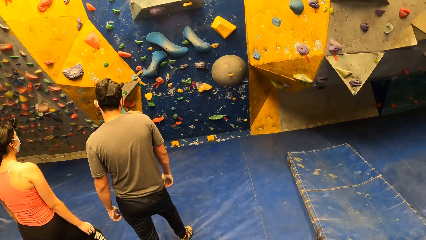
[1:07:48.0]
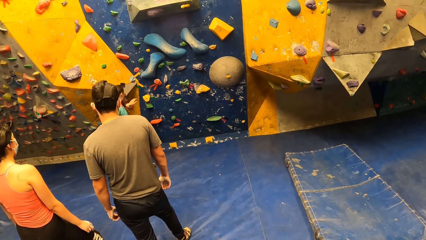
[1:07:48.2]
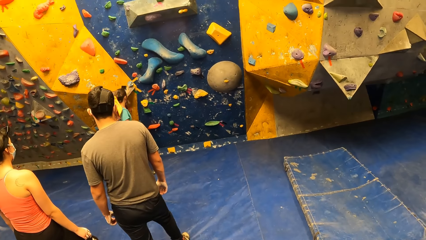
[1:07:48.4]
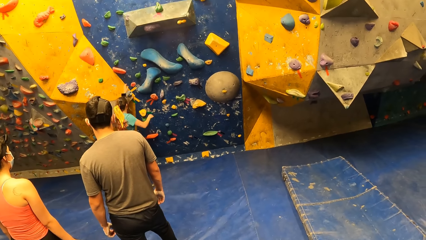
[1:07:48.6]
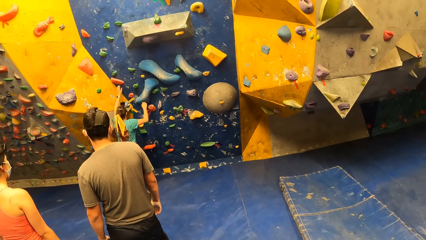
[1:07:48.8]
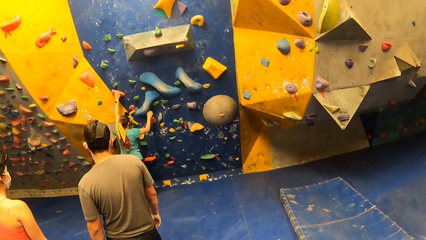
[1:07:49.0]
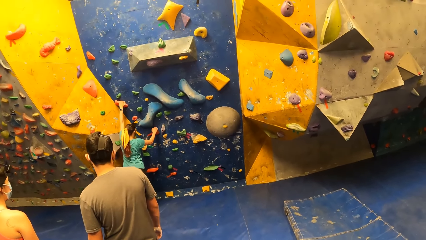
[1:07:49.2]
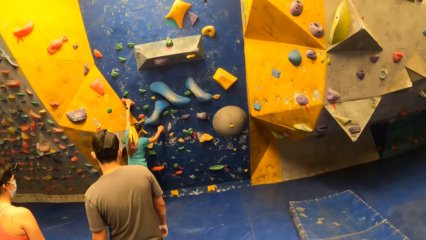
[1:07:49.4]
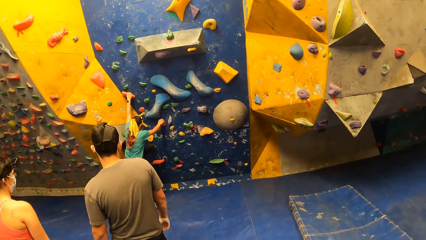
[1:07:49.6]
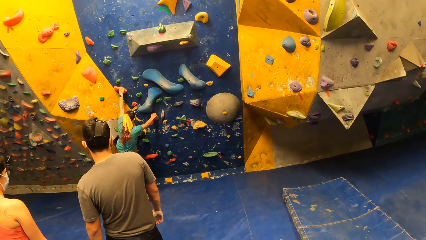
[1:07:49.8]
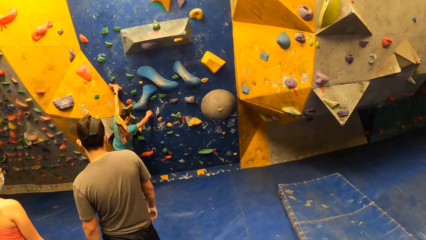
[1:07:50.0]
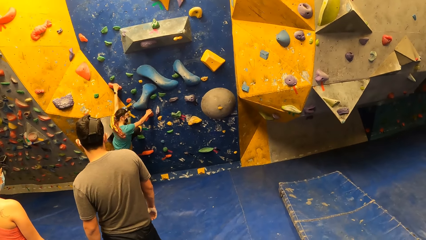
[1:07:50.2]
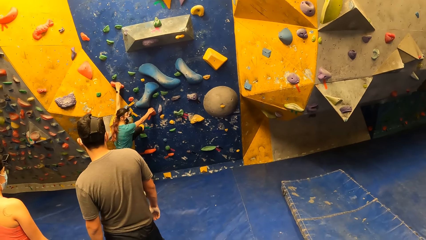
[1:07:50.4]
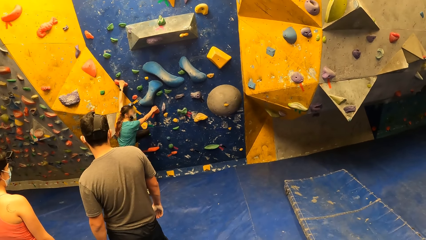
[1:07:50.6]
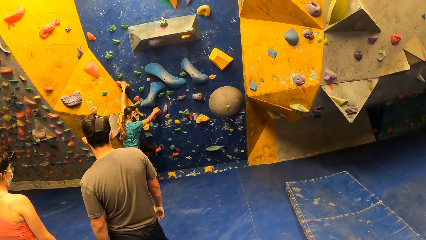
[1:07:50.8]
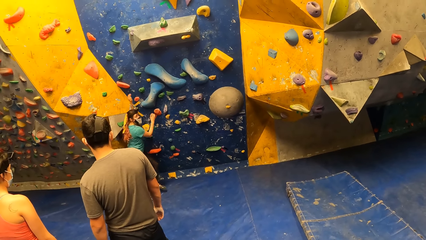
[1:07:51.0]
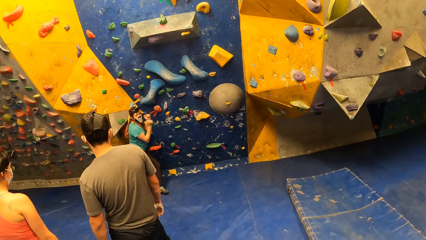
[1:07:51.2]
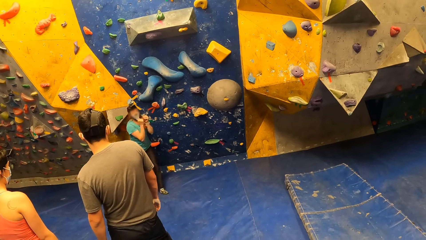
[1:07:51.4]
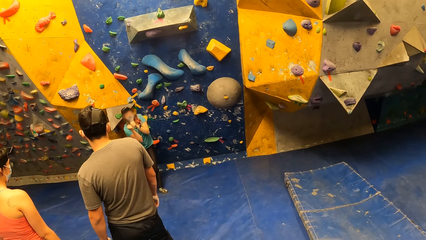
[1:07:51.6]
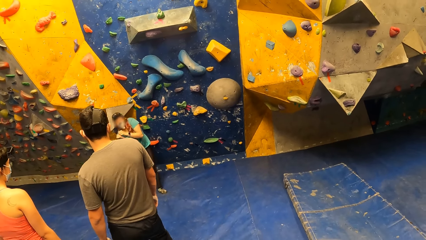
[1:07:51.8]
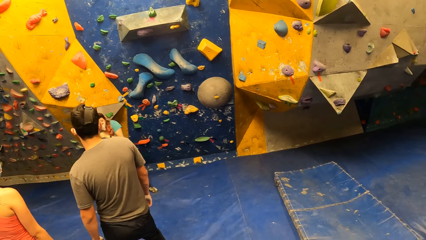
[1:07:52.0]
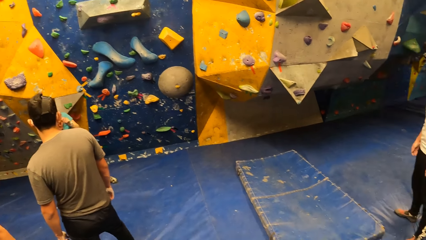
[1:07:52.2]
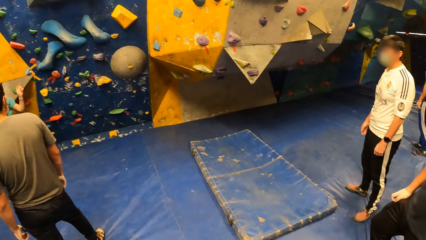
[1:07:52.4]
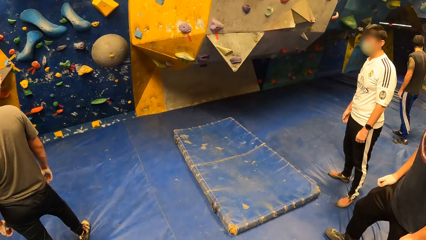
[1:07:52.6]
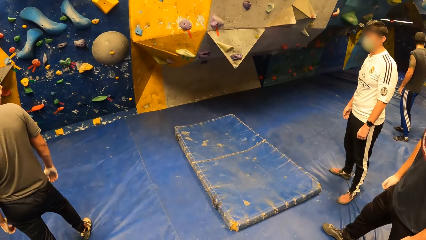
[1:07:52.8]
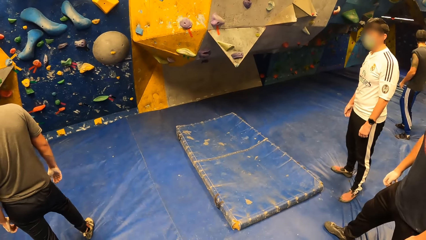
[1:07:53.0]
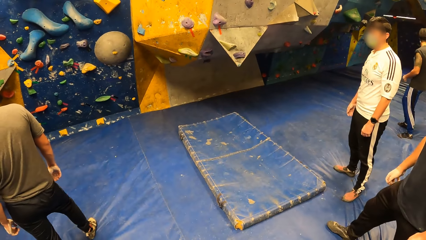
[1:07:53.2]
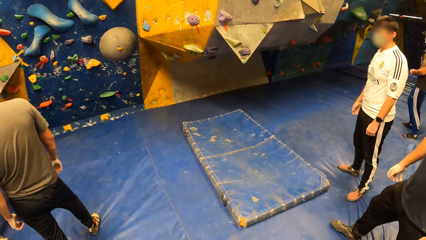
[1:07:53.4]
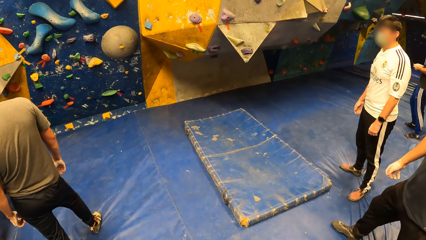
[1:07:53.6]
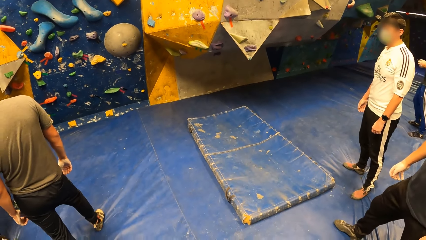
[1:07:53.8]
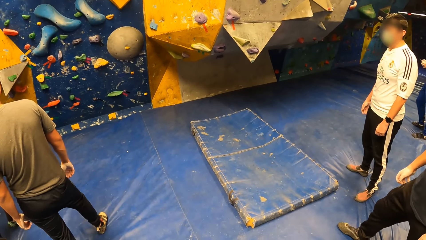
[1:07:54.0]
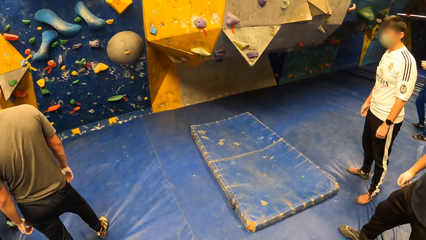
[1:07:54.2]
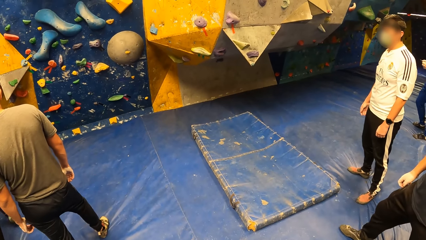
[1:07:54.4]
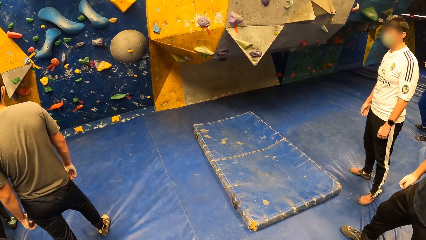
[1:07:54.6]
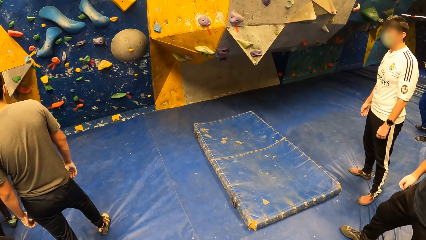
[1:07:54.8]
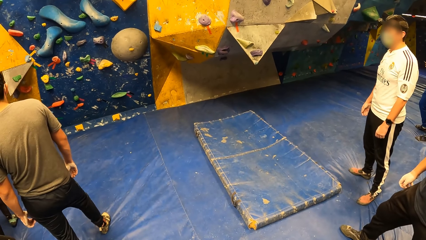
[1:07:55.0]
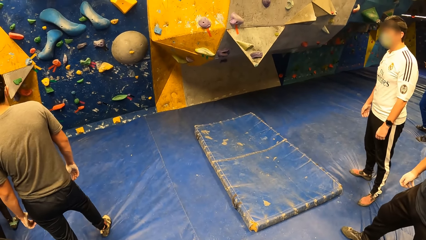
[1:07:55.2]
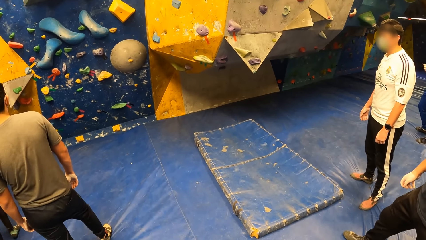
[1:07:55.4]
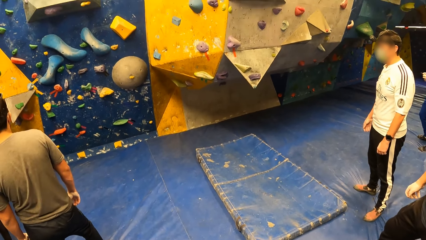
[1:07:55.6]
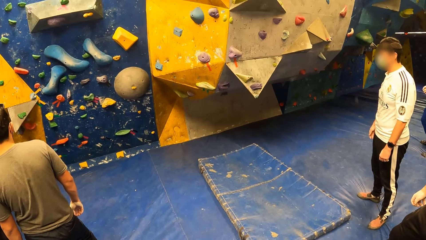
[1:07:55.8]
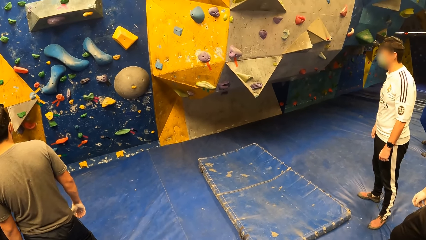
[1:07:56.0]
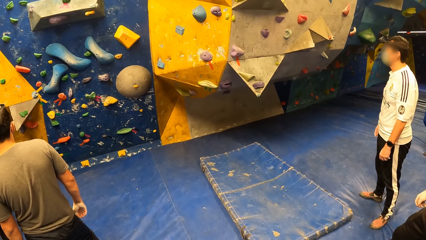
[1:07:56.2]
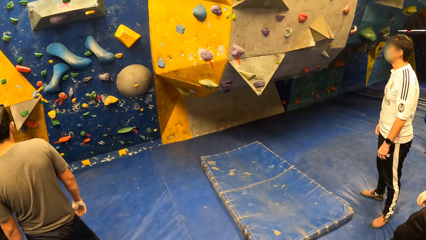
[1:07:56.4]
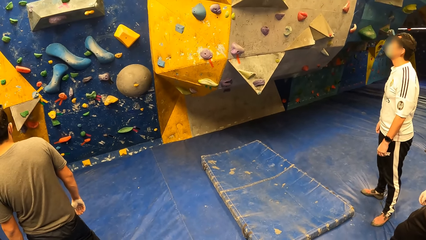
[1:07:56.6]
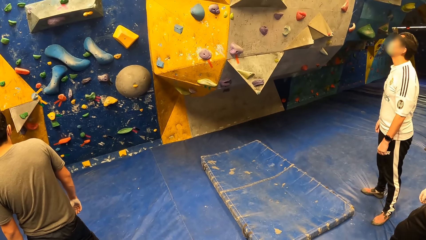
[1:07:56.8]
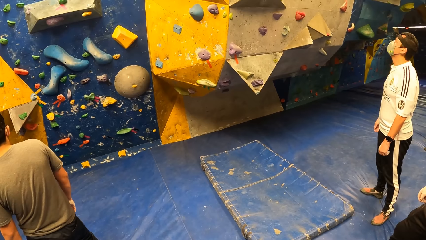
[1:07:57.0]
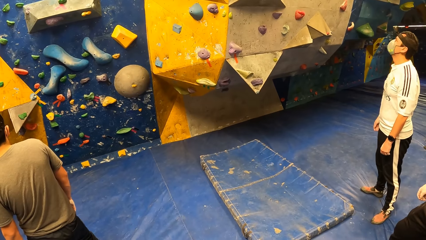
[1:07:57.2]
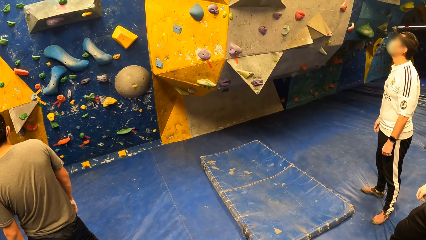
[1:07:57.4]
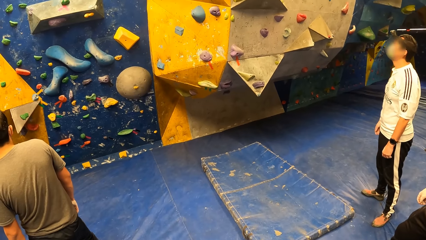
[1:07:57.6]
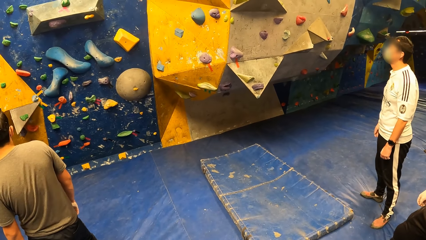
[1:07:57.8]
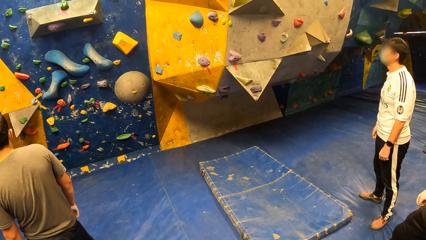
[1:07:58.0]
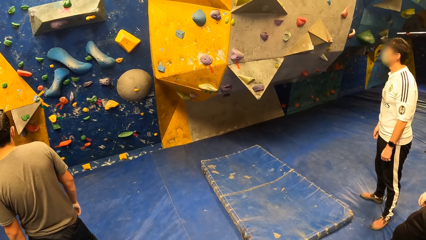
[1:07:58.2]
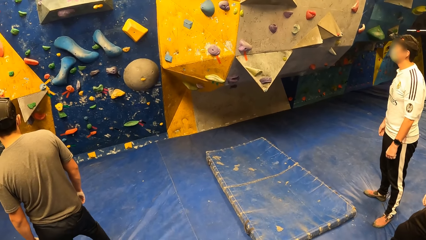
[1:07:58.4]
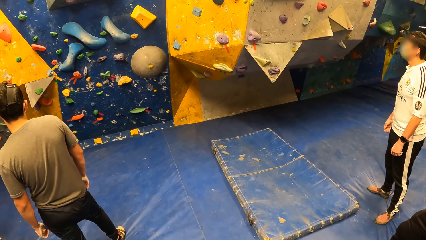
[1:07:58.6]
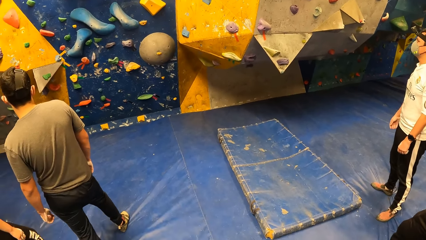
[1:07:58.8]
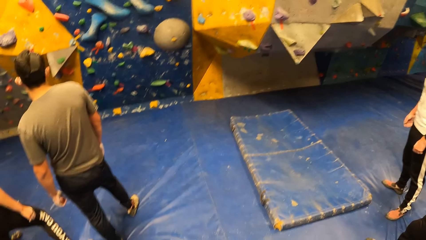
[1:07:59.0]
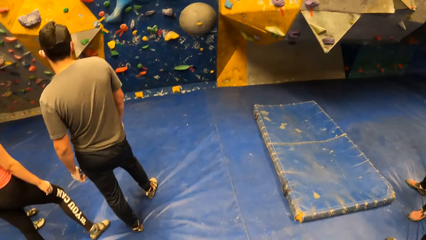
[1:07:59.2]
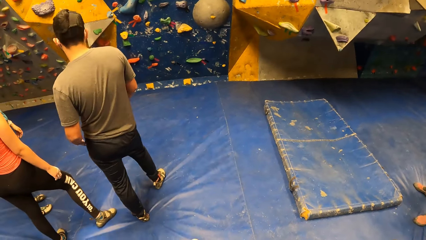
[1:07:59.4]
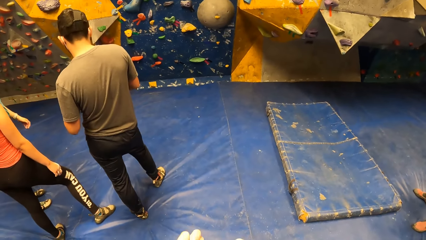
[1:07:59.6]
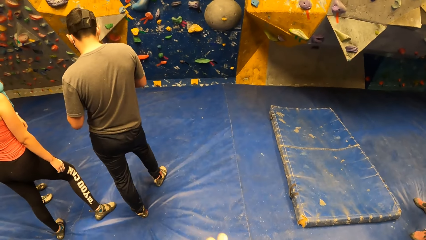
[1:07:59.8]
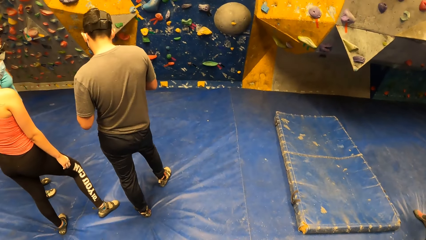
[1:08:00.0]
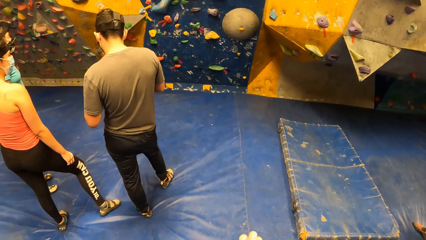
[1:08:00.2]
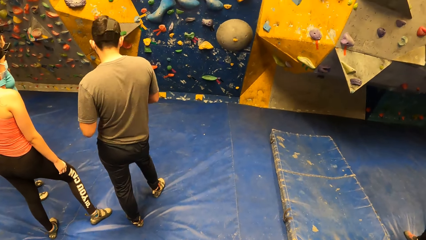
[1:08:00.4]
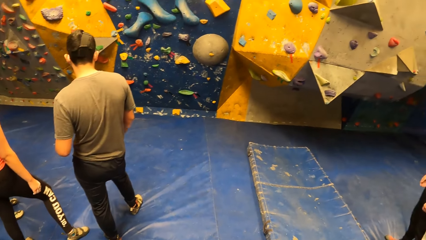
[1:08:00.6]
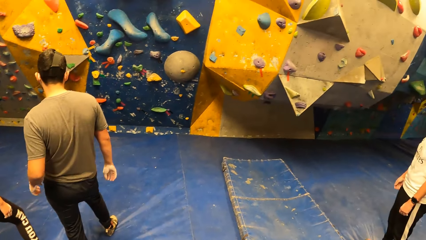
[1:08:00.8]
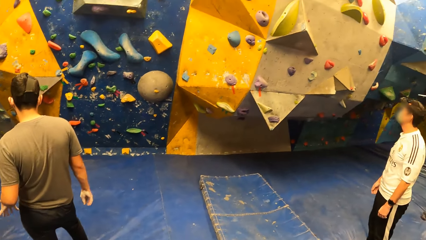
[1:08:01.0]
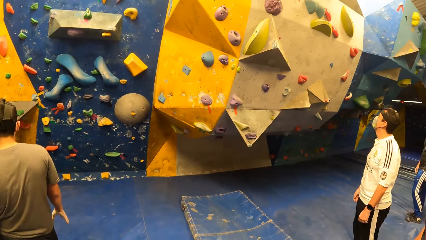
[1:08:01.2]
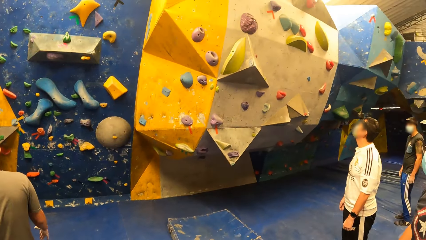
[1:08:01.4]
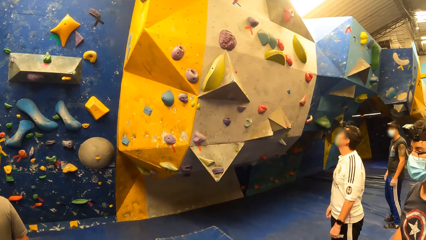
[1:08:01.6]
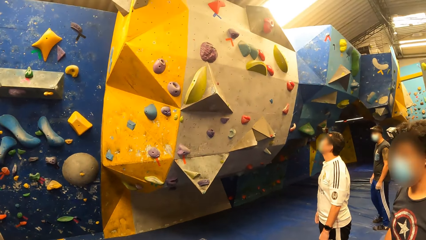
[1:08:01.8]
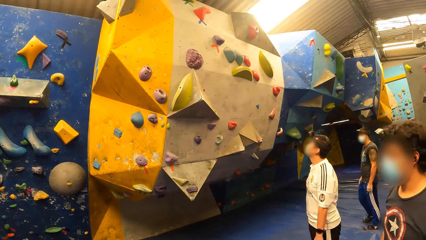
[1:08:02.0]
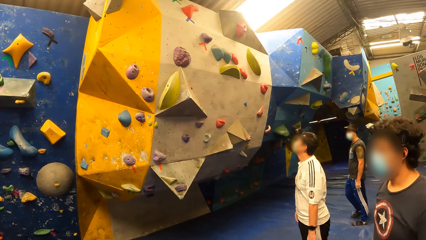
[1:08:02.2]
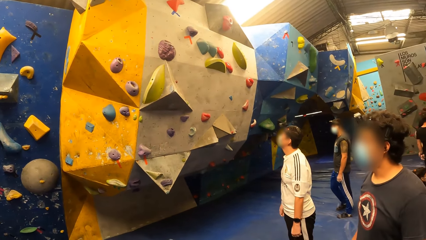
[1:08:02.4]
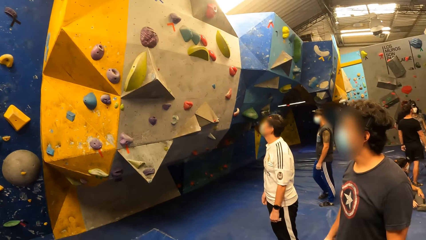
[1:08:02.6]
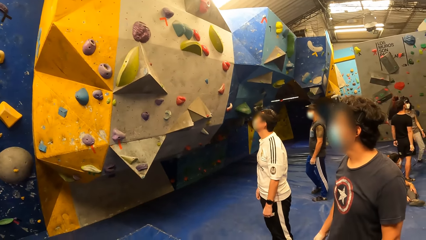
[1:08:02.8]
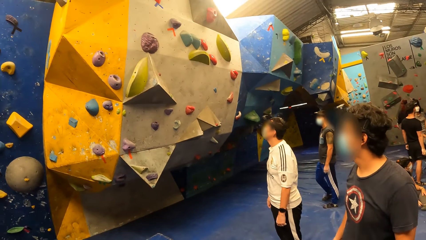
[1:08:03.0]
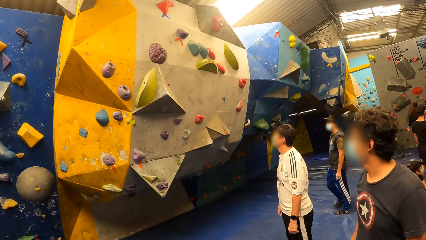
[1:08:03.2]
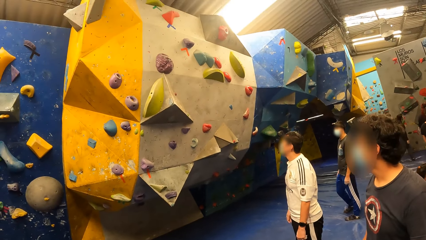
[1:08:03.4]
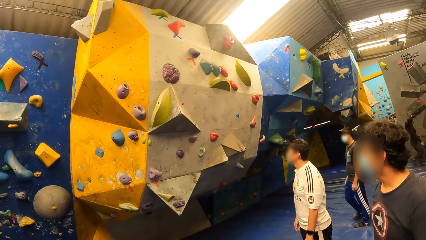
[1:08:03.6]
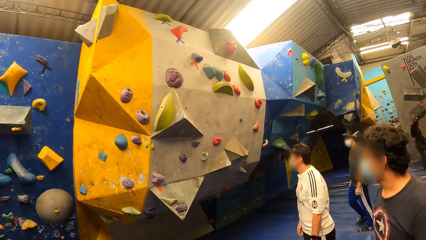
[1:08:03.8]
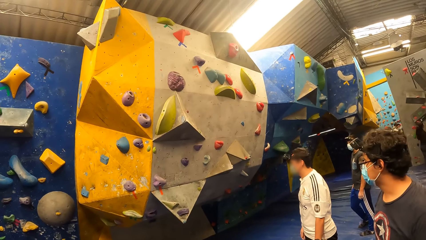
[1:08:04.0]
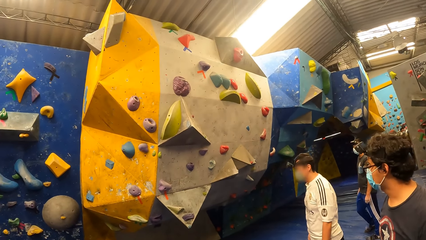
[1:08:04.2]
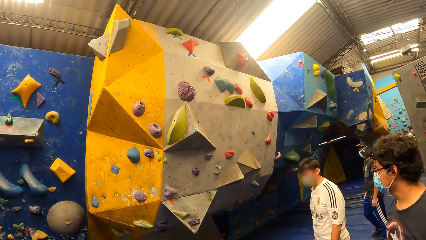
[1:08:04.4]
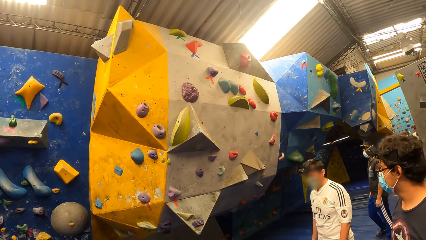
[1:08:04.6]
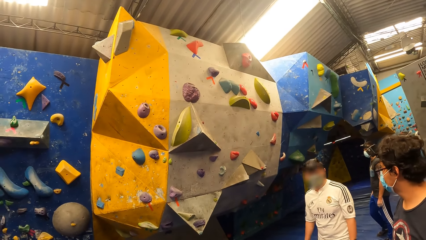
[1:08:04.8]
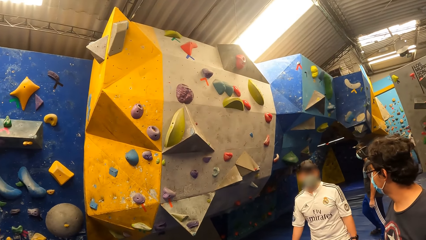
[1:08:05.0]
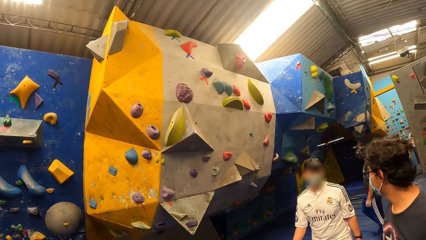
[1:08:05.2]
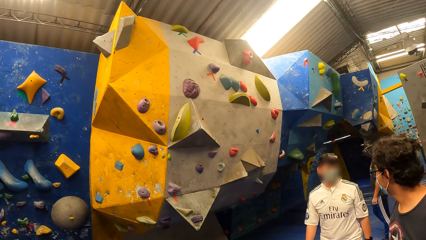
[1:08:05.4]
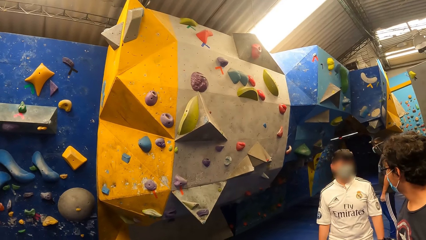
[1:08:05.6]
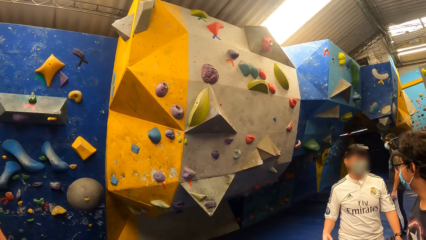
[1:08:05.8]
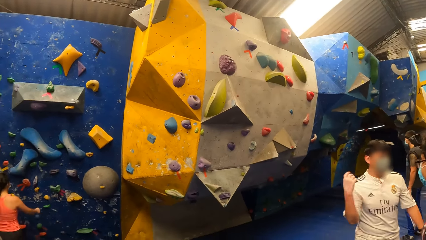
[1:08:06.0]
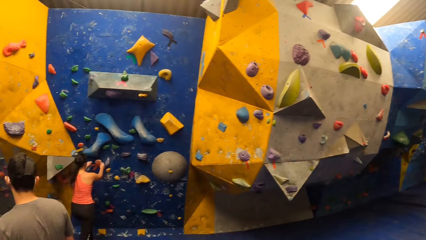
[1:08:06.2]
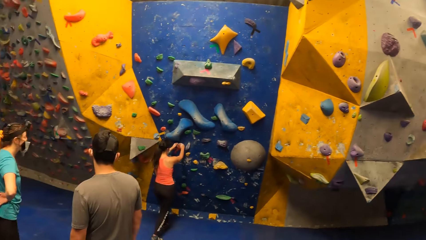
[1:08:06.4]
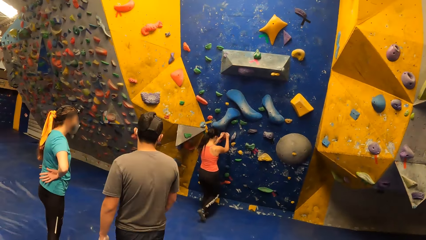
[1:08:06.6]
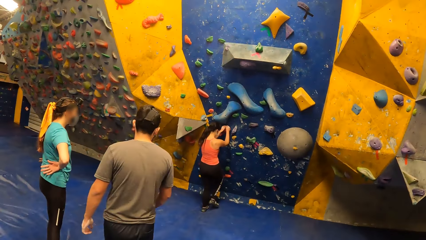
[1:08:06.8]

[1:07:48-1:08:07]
A woman holds the wall grip holds with both hands. The woman climbs the bouldering wall. She returns from the bouldering wall. She folds her hands. The camera wearer looks on the wall grip holds.
